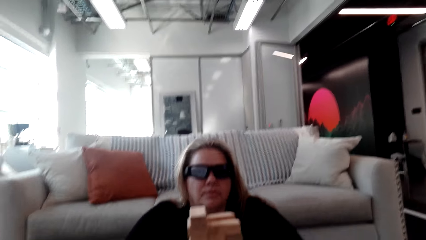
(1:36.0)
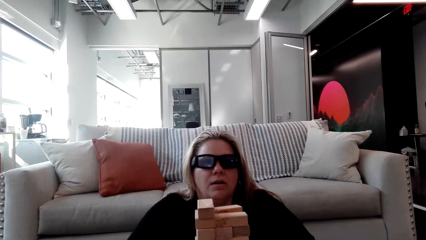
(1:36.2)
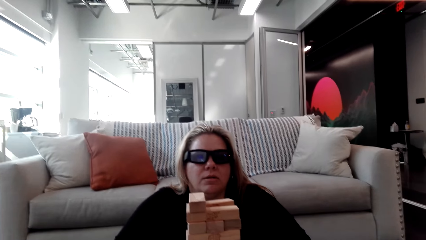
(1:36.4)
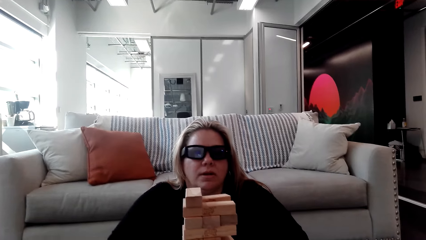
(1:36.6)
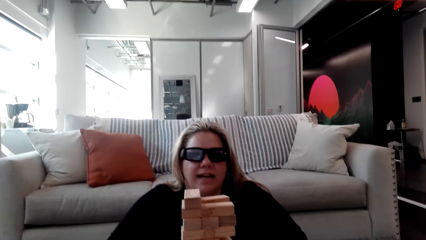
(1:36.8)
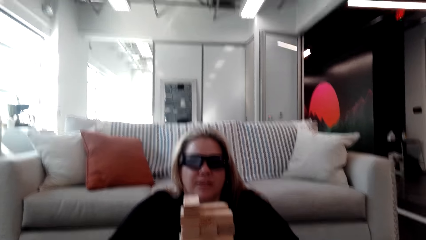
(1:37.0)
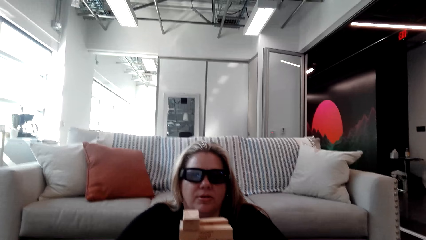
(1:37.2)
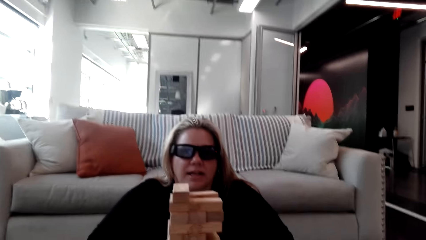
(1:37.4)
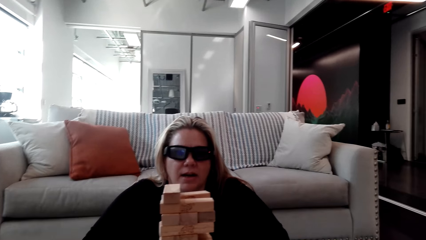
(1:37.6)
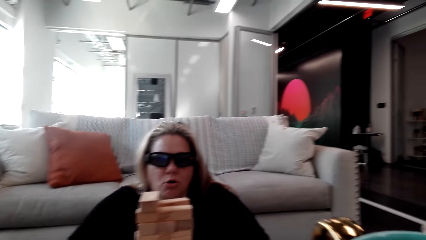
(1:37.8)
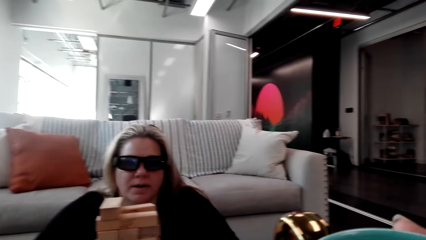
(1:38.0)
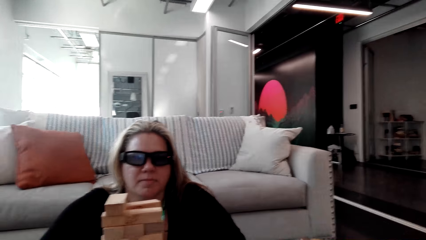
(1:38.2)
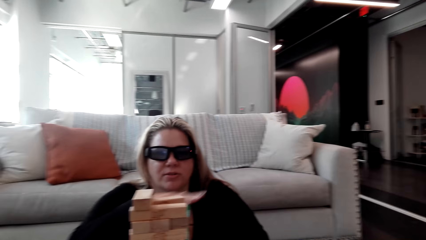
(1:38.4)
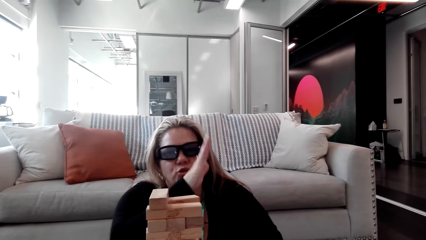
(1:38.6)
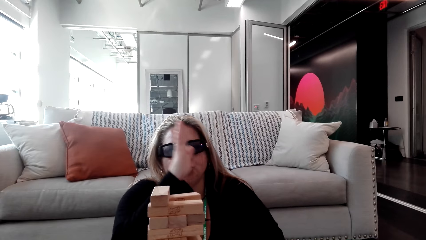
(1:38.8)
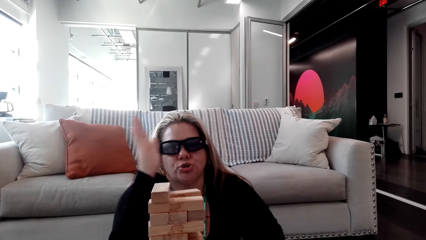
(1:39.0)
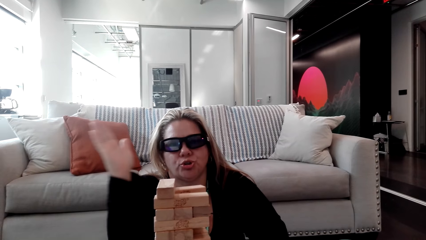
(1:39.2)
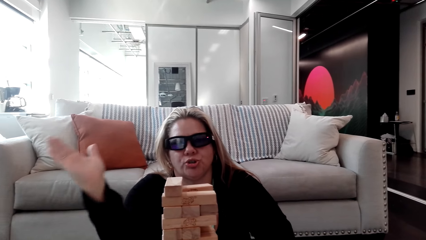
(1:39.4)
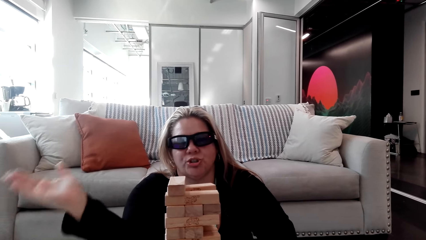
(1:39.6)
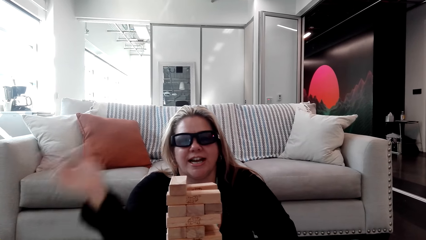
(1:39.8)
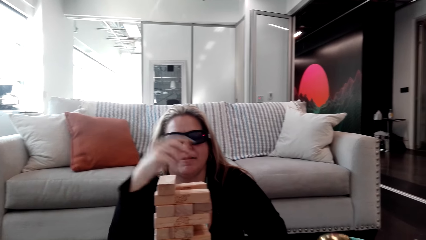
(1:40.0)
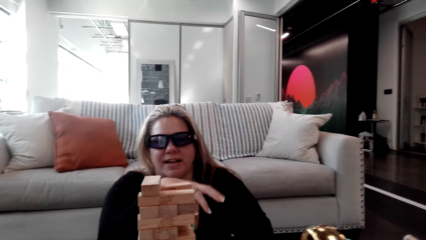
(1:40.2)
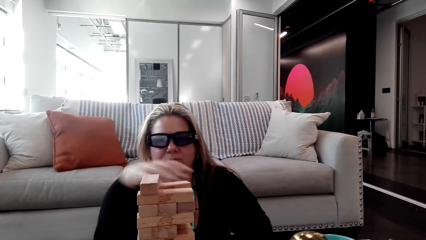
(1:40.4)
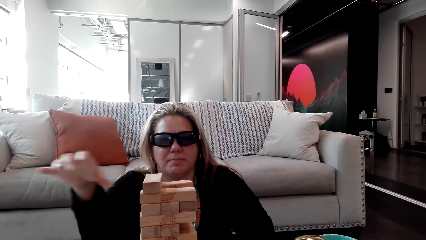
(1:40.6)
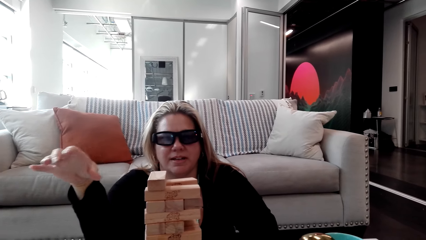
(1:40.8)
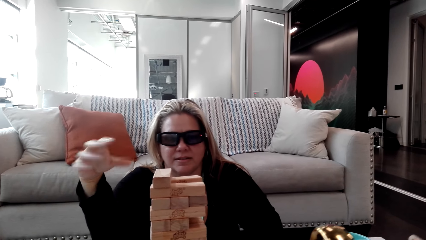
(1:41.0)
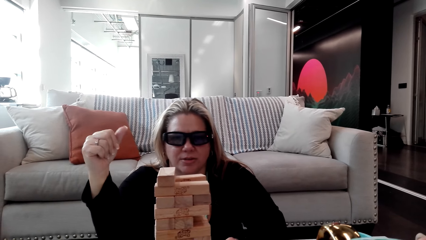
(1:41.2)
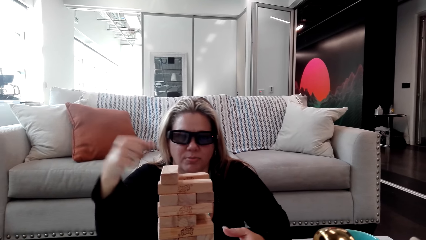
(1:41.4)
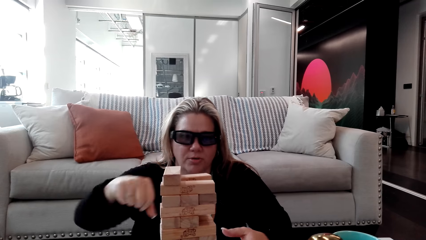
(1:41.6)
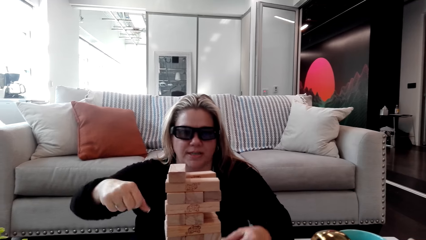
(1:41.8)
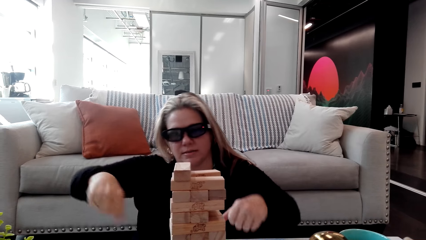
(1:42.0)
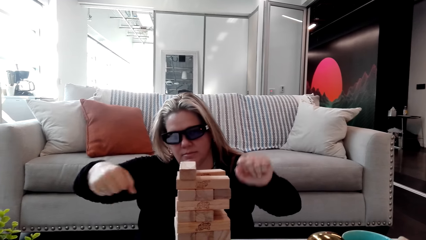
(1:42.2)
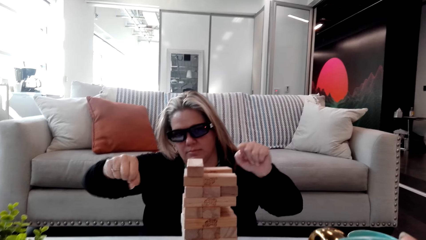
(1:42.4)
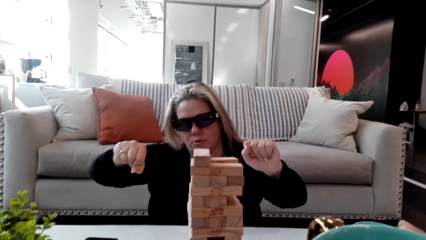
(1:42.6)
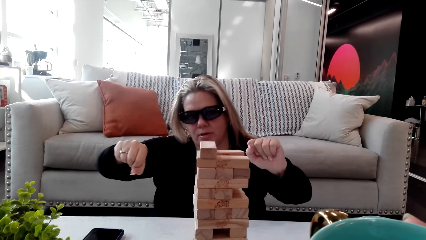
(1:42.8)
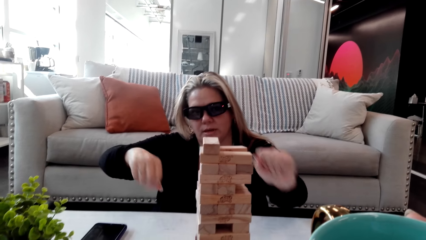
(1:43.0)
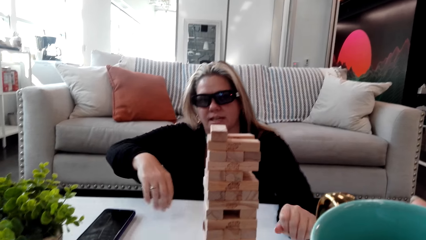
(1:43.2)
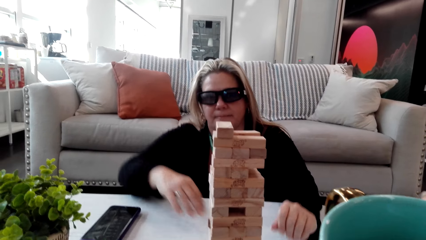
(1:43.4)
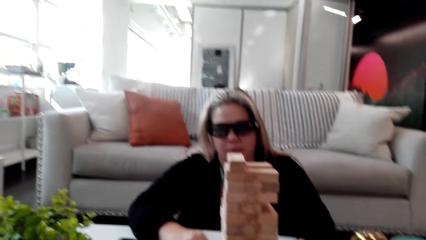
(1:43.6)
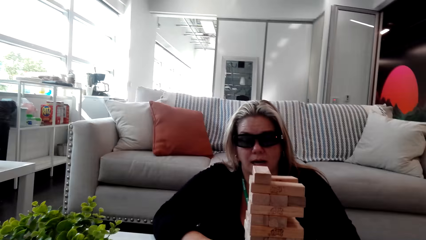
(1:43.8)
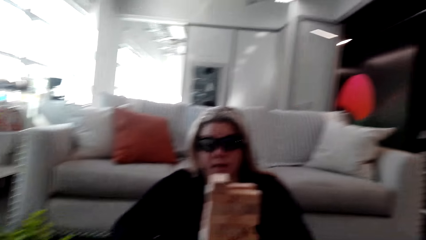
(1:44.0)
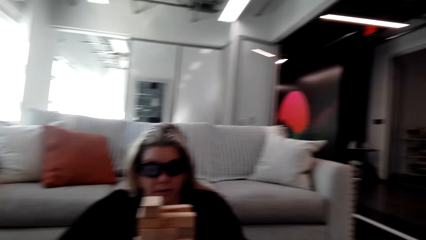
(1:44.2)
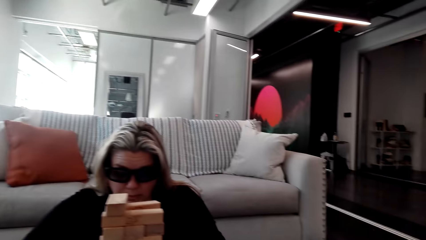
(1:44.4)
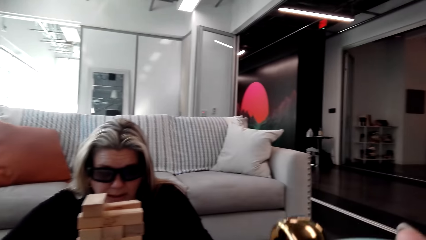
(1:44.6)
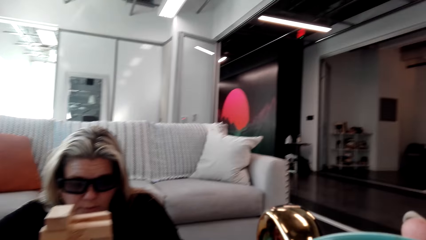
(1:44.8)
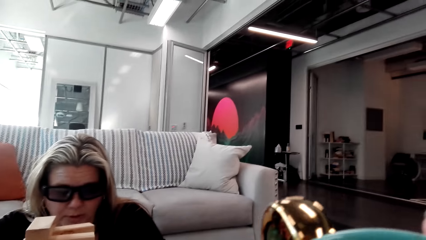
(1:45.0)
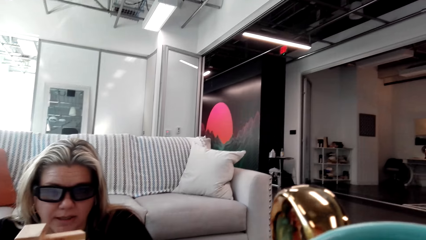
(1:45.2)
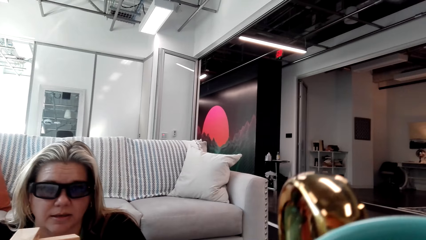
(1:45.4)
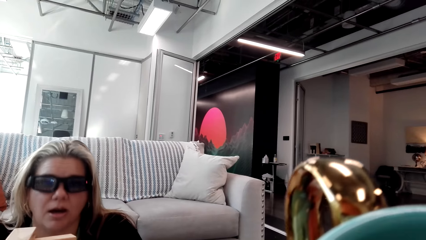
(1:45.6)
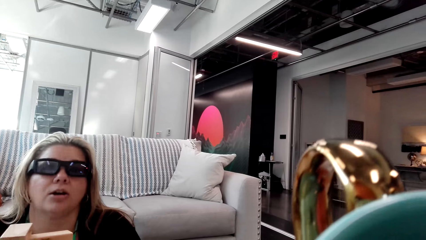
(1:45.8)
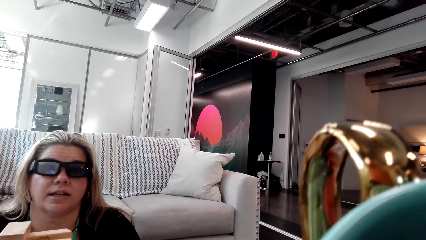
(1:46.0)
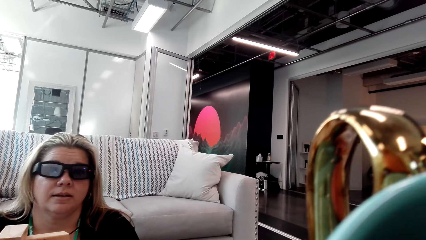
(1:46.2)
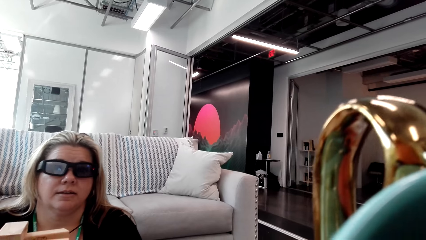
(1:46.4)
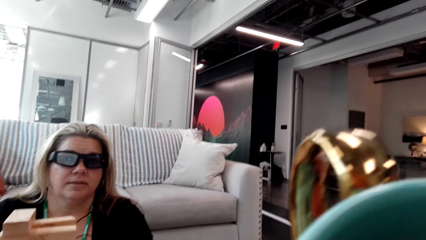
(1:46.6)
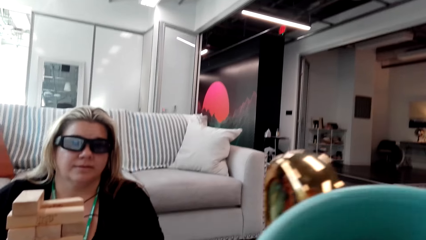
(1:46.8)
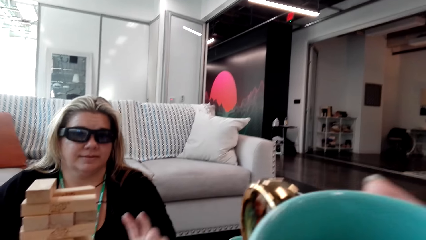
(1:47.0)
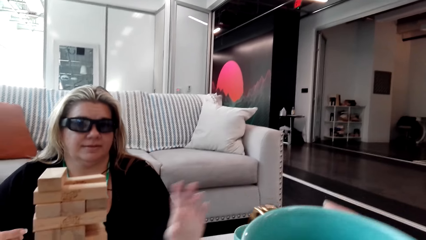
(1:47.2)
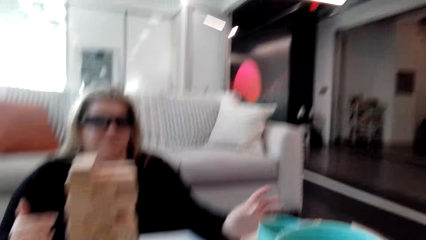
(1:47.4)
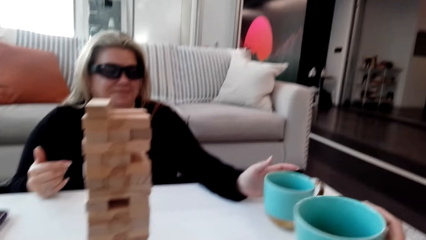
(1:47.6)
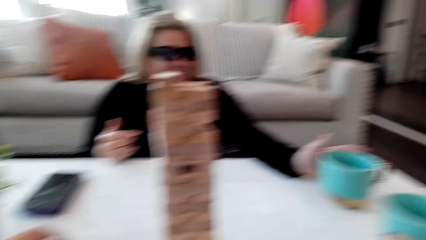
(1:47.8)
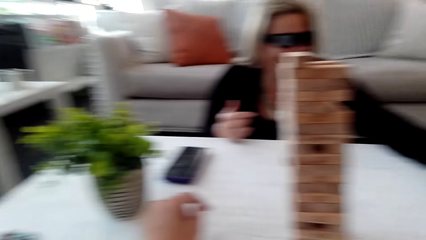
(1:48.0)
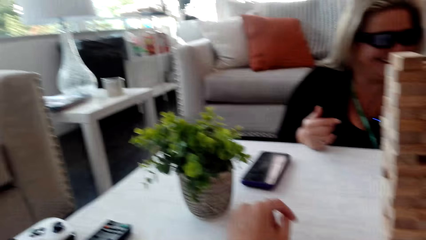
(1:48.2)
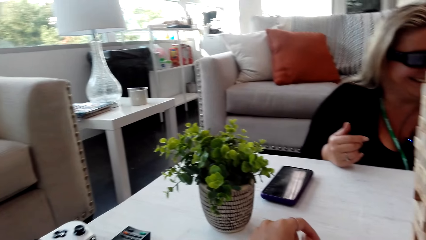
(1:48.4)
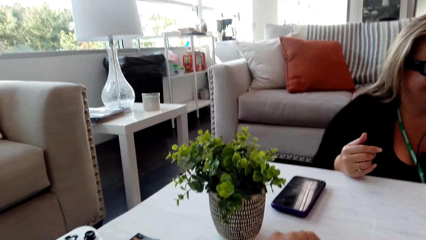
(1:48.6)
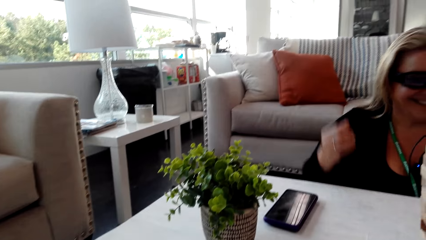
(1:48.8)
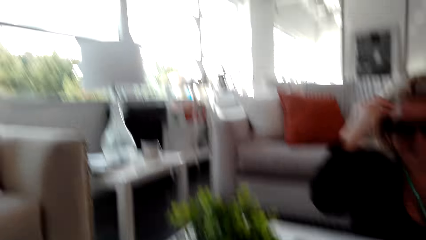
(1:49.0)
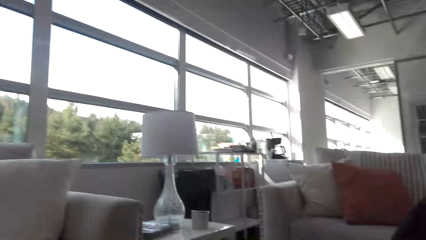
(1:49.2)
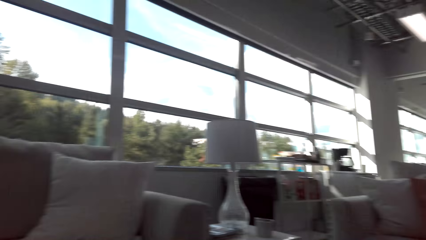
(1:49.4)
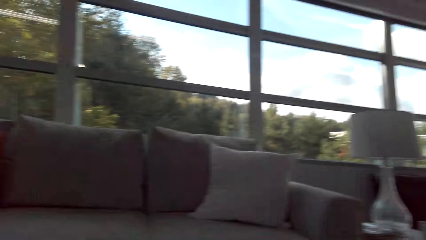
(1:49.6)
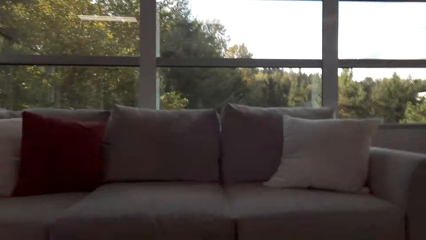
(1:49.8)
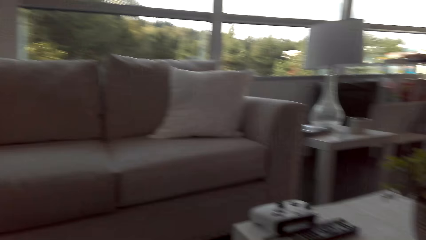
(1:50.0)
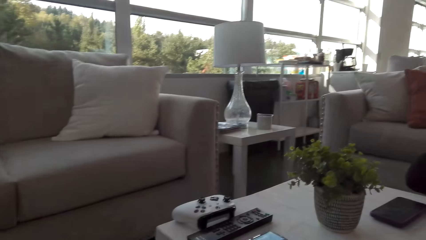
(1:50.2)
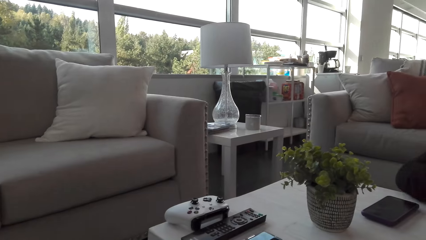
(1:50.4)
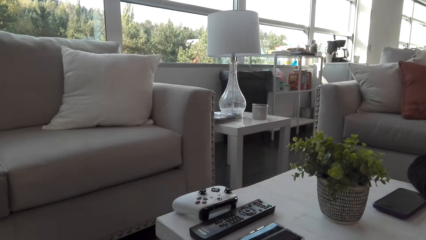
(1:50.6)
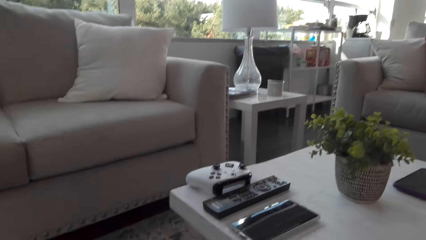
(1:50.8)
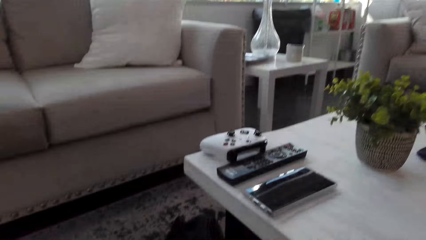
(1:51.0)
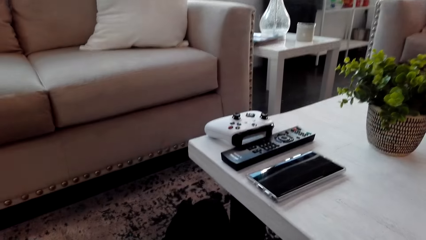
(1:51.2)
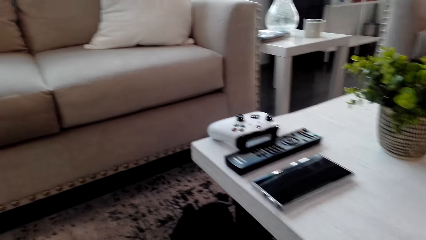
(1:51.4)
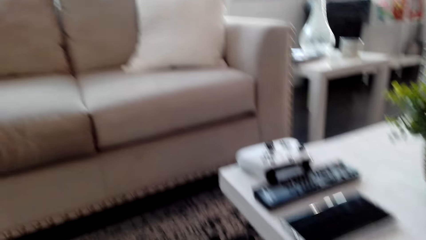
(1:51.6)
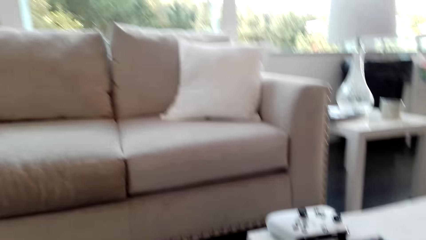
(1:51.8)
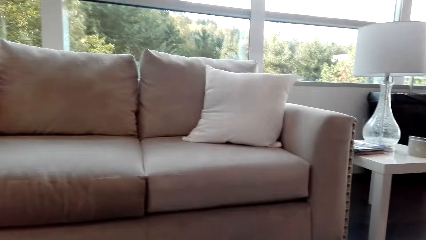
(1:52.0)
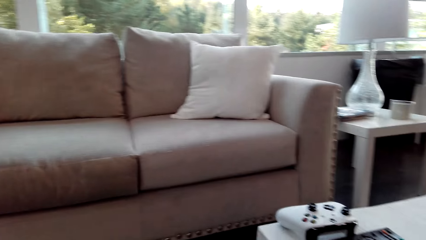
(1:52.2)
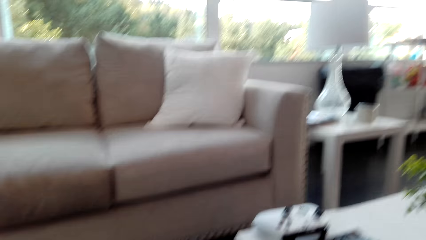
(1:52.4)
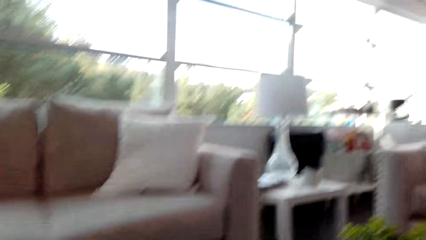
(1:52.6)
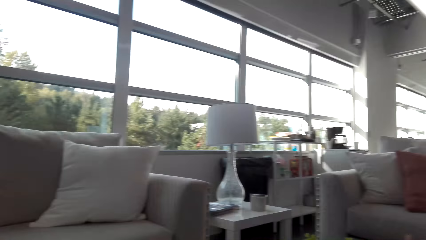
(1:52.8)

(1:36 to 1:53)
A woman talks to the camera wearer. The woman moves her hand. The camera wearer drinks the coffee. She touches her forehead. She puts the cup on the table. She looks around the room.
